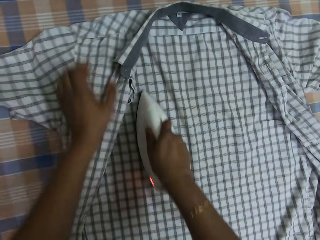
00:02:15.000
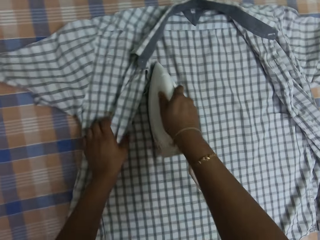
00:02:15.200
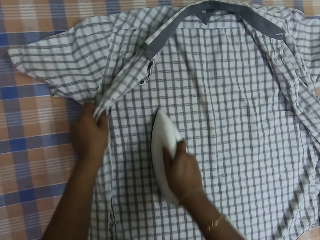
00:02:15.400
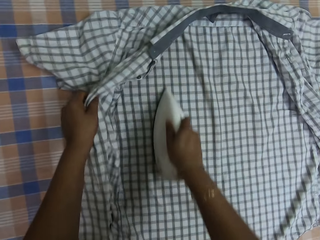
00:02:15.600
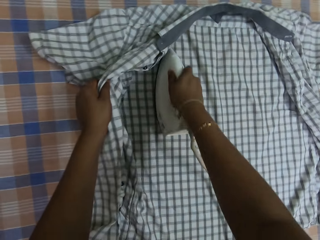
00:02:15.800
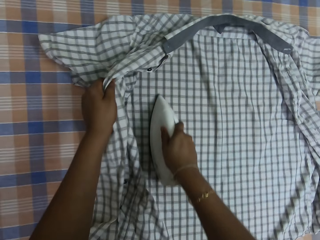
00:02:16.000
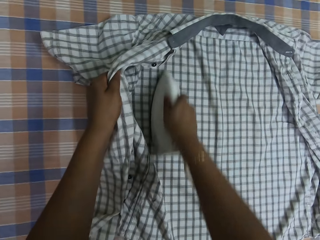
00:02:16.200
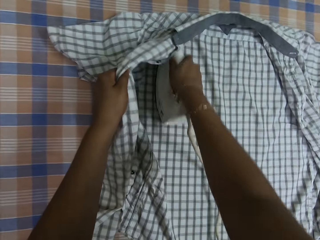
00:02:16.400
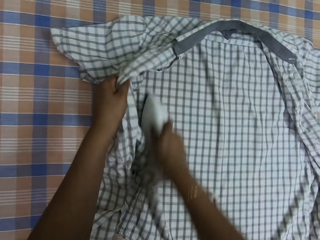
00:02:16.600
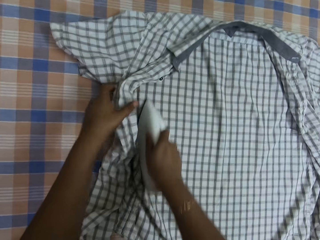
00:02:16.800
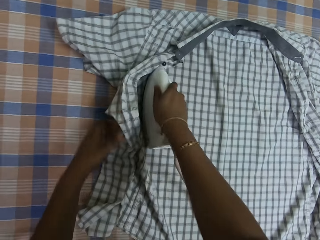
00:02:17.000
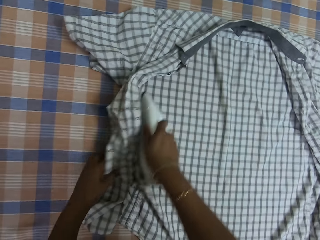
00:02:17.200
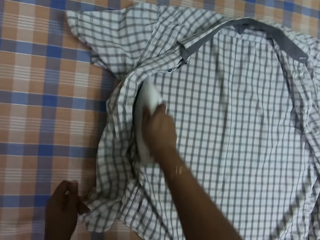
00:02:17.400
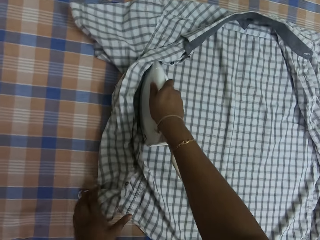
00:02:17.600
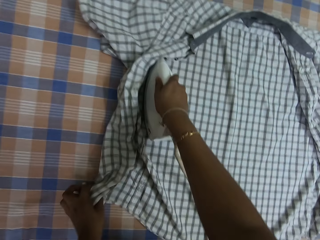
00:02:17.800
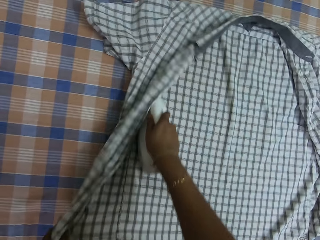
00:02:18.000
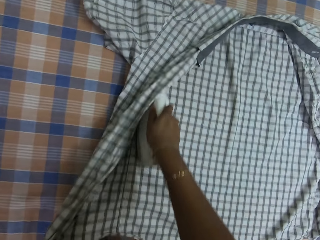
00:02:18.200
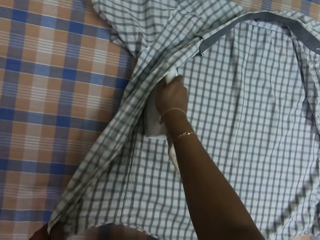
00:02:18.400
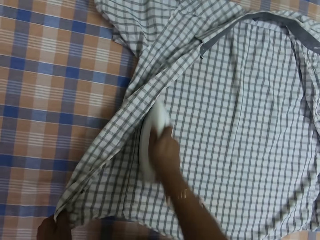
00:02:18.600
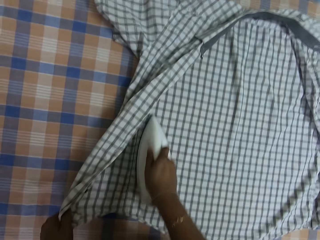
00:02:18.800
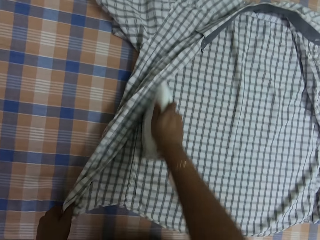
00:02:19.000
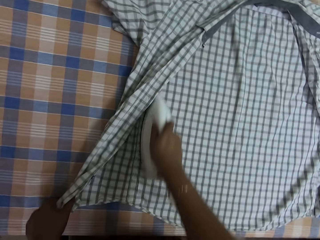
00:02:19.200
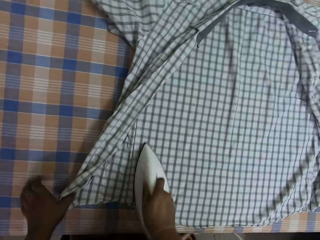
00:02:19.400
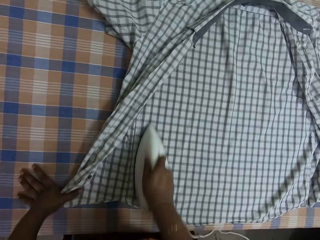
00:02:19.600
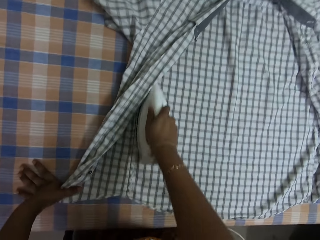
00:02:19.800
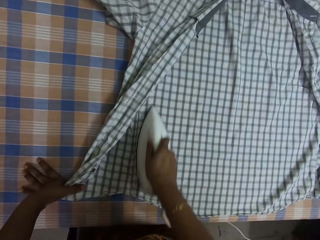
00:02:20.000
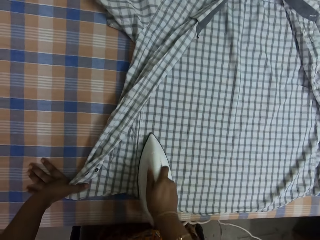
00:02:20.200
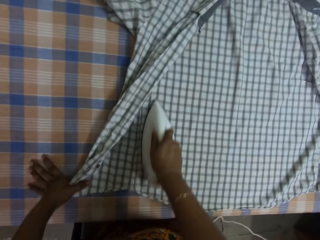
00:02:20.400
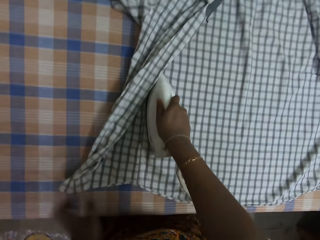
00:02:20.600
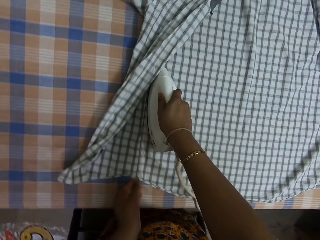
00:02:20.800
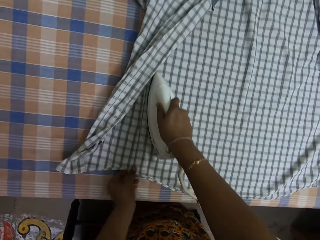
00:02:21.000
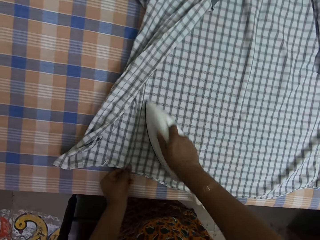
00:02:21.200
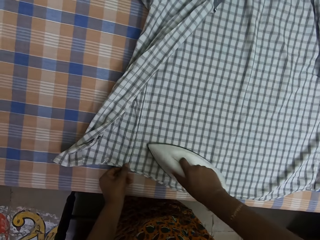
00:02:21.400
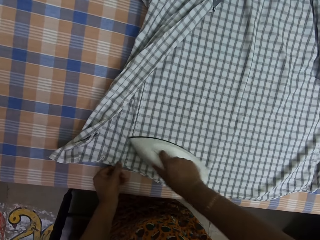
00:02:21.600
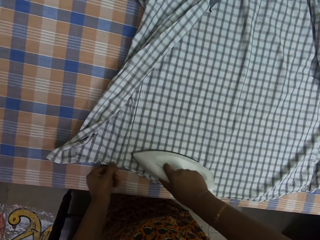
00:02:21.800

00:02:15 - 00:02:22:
The camera wearer places her left hand on the shirt on the table. She places her left hand on the table. She adjusts the shirt on the table with her left hand.

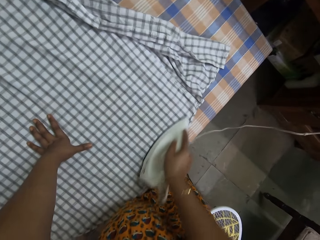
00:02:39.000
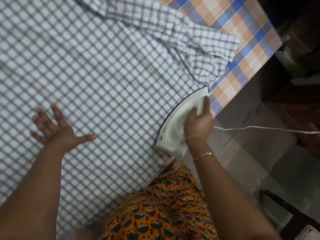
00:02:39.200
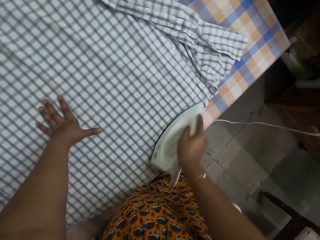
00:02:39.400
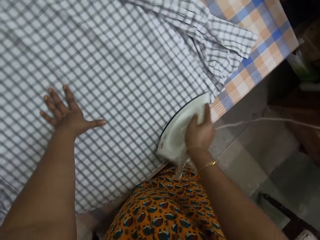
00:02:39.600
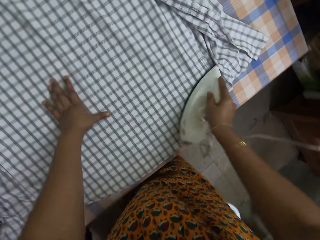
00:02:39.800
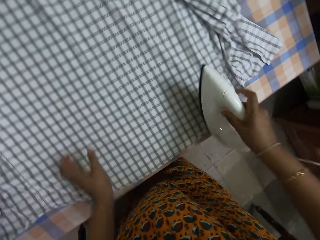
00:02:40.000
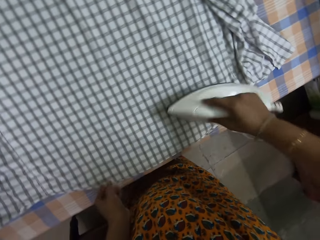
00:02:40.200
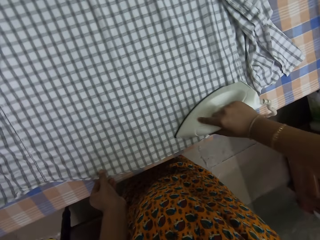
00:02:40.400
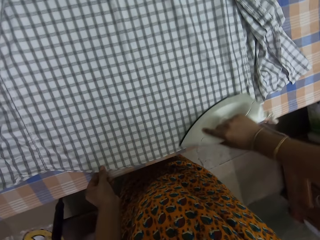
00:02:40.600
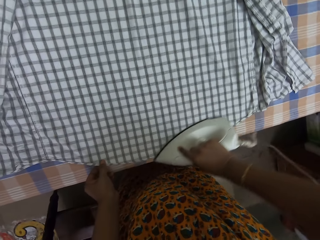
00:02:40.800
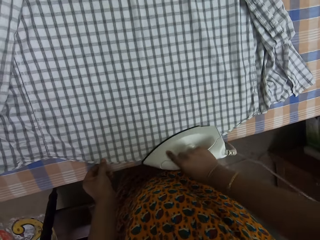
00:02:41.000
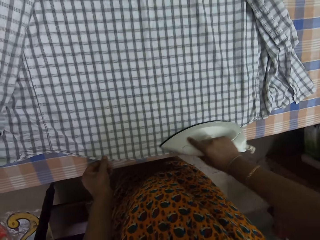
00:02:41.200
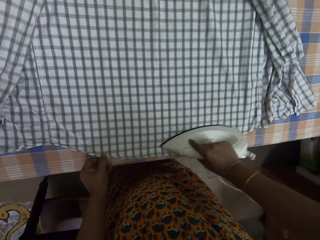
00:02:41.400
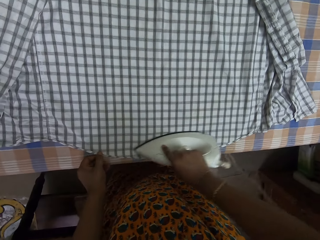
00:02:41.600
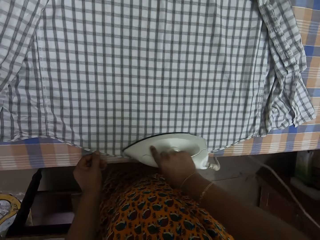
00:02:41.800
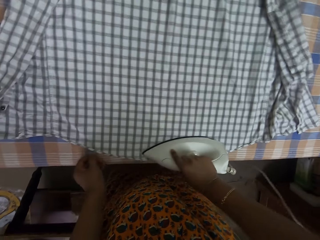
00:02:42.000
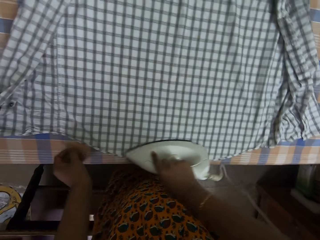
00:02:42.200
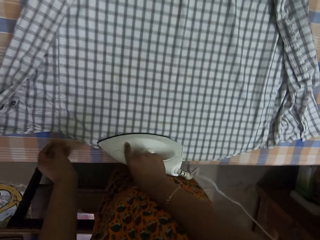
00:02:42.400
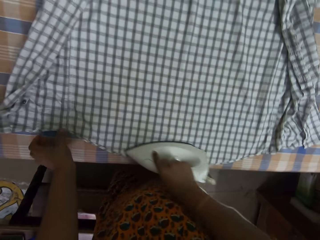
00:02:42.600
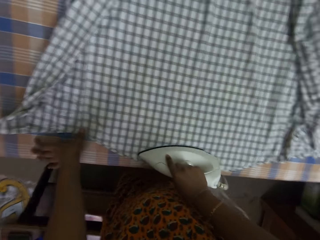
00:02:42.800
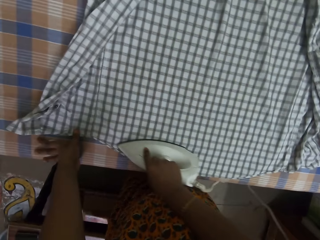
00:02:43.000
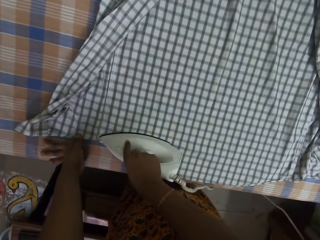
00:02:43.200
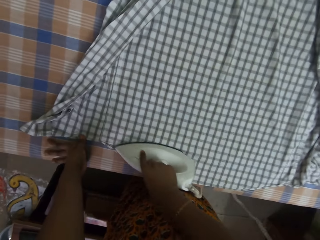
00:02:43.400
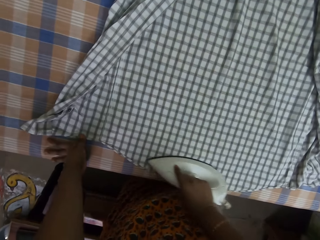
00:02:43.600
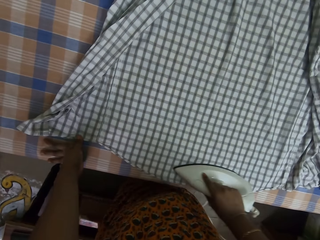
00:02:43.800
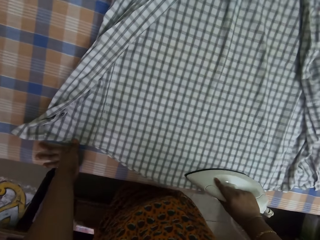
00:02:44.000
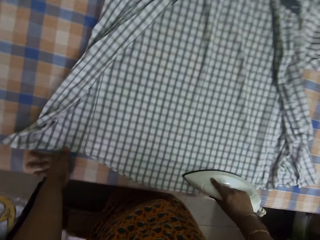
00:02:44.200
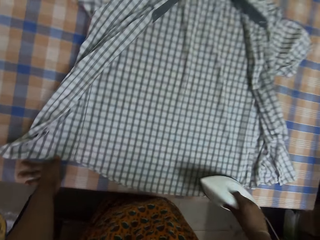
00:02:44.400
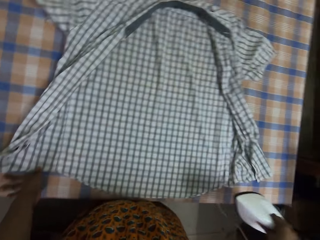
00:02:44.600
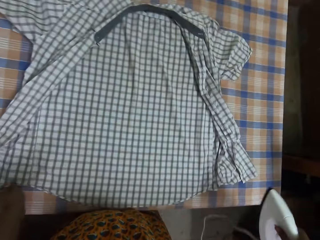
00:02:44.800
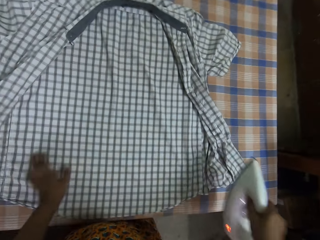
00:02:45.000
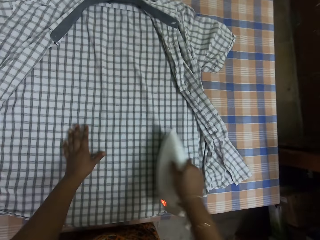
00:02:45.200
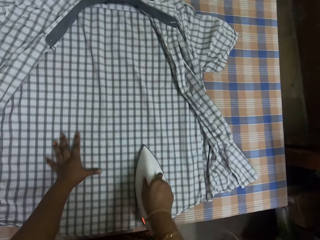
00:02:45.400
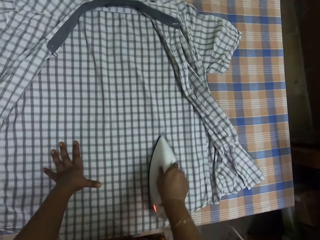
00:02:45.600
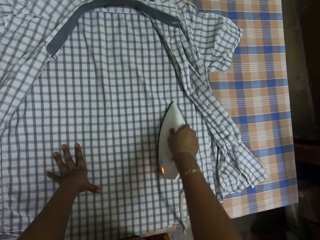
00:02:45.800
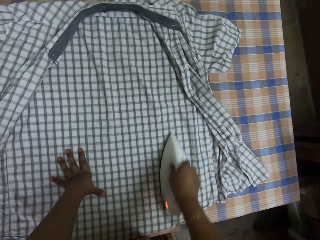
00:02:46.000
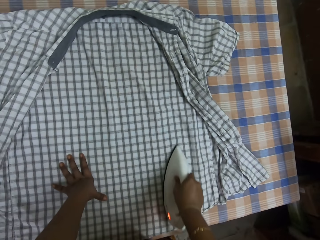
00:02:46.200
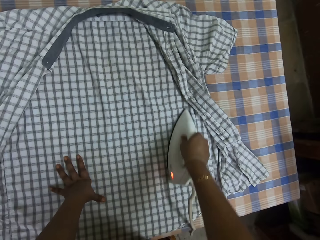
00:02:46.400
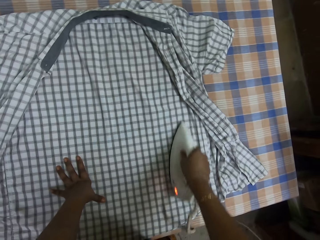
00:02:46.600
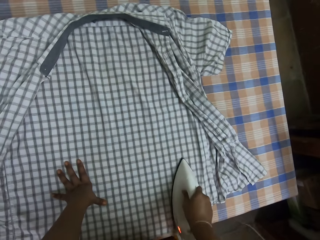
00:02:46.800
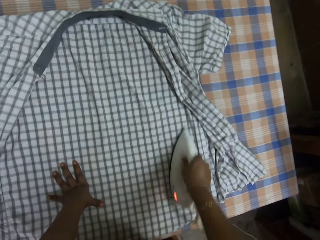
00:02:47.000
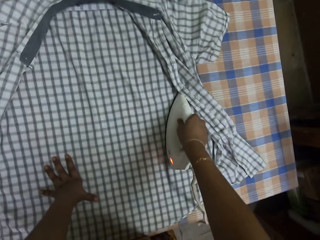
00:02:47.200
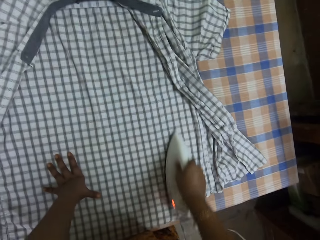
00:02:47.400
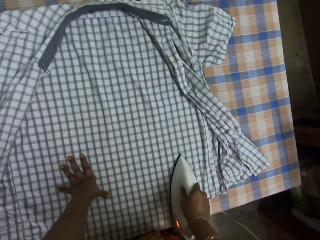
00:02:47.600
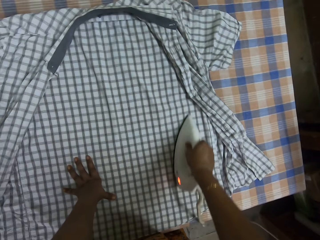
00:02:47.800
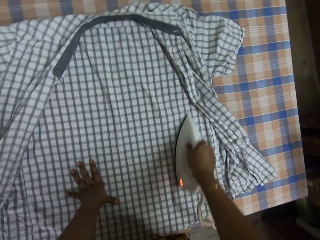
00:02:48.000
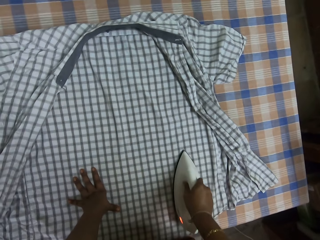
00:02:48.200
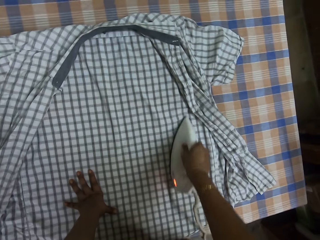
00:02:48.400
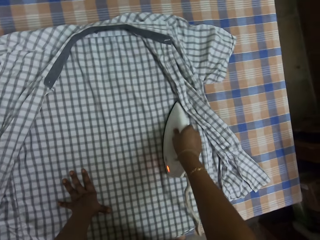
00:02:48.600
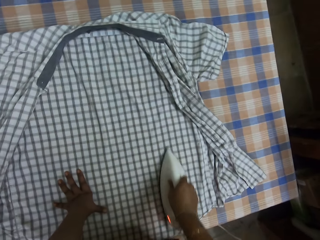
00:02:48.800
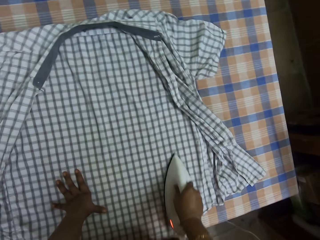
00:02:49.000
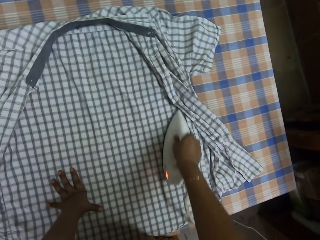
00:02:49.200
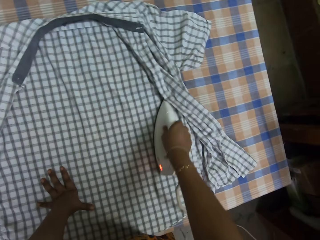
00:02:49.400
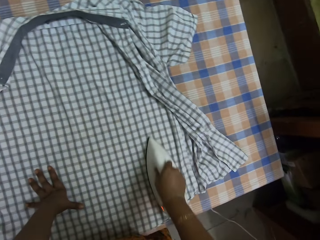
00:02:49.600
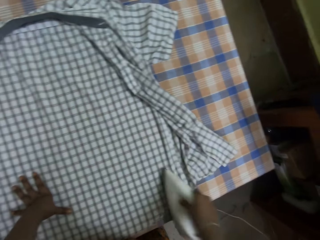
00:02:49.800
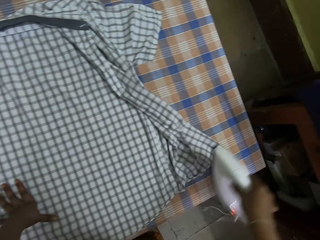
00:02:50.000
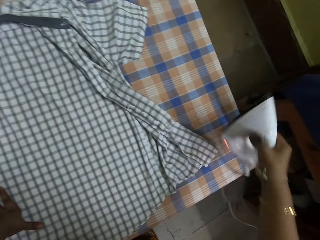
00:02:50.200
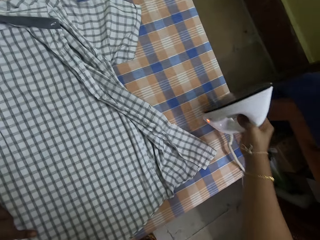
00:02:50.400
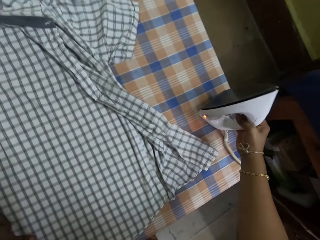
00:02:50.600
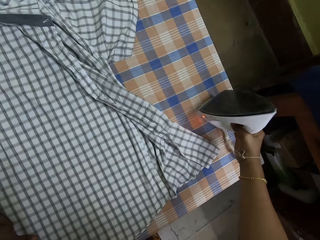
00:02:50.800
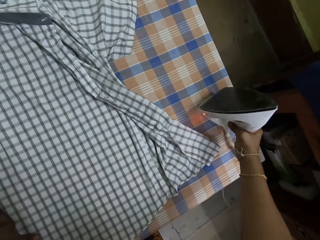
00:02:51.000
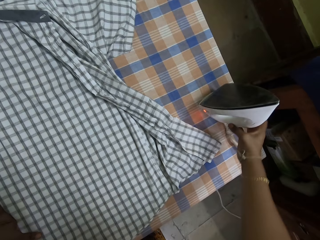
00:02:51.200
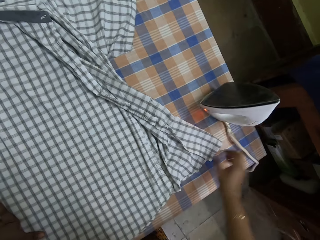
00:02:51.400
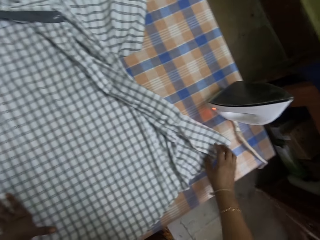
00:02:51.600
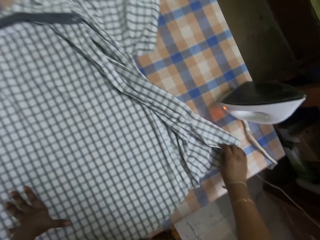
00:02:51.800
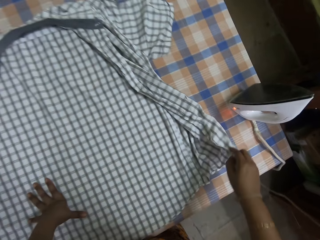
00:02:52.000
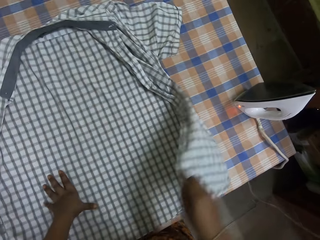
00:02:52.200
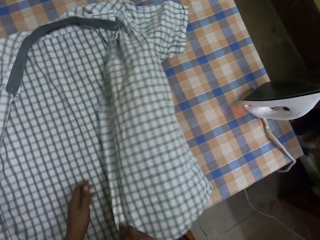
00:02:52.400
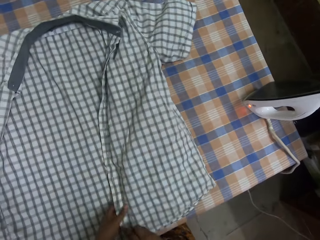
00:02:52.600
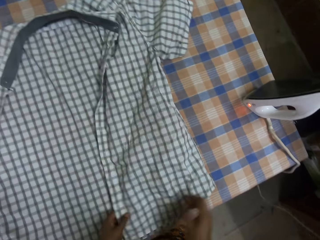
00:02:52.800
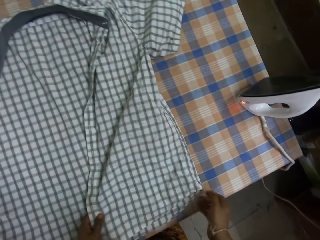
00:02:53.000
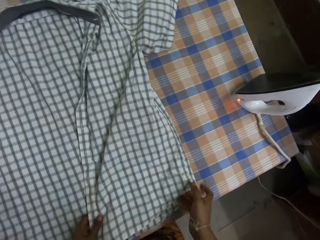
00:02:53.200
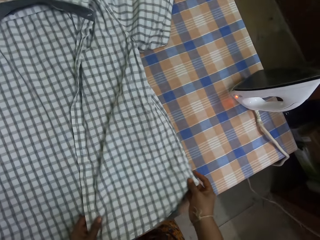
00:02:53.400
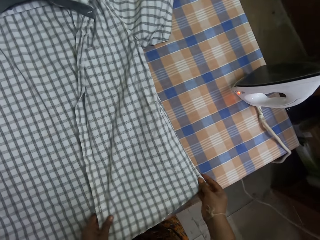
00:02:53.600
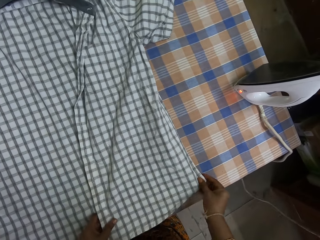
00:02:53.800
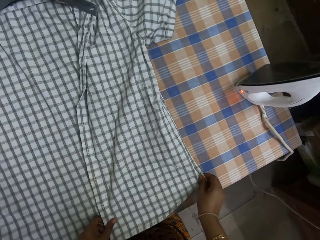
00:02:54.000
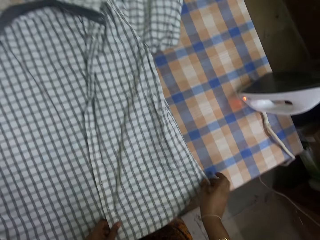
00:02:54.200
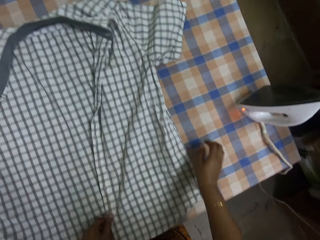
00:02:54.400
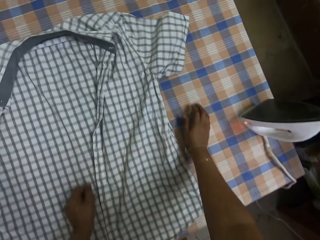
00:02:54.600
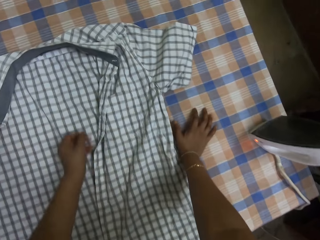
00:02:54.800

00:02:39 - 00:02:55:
The camera wearer holds the shirt on the table with her left hand. She holds down the shirt to the table with her left hand. She places her left hand on the shirt on the table. She places the pressing iron on the table with her right hand. She adjusts the shirt on the table with her right hand. She adjusts the shirt on the table with her hands.
